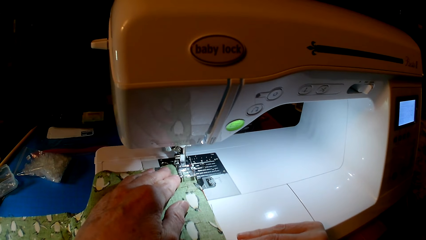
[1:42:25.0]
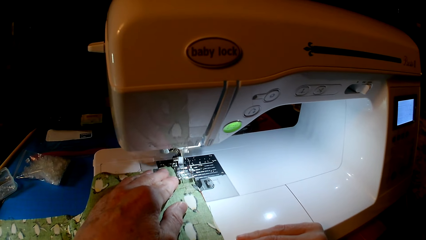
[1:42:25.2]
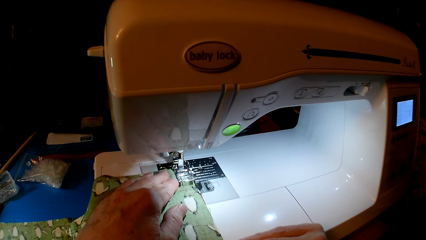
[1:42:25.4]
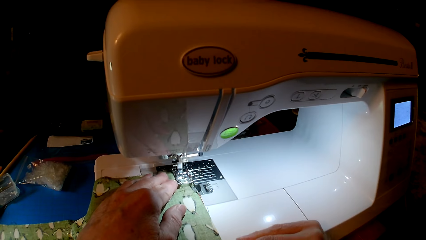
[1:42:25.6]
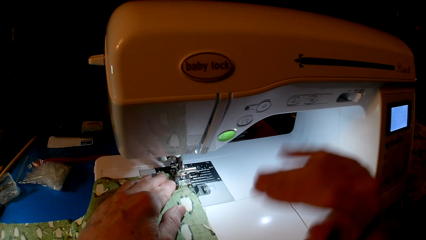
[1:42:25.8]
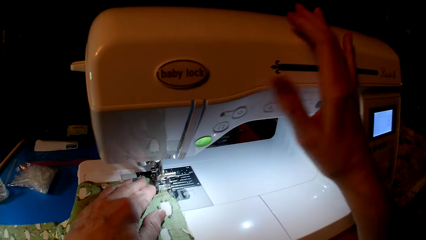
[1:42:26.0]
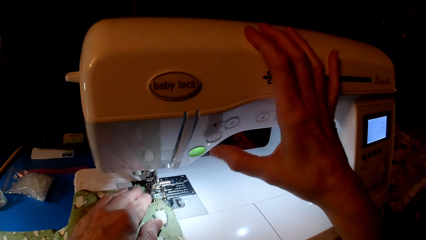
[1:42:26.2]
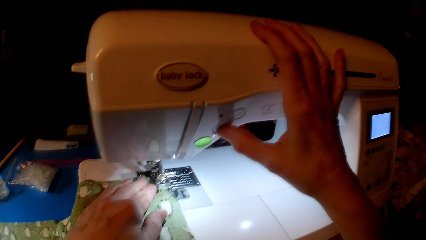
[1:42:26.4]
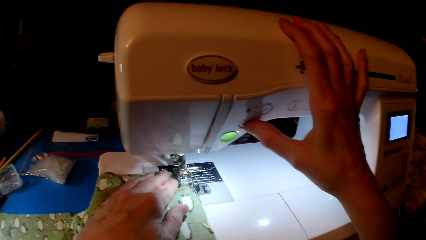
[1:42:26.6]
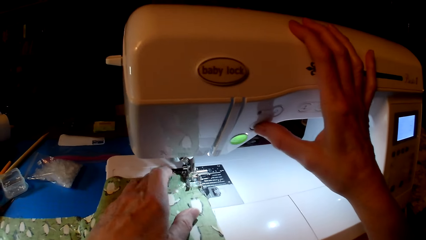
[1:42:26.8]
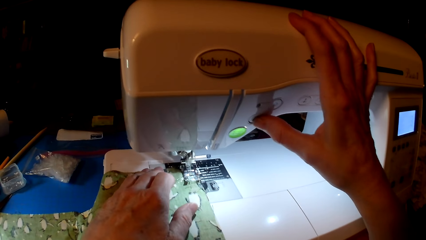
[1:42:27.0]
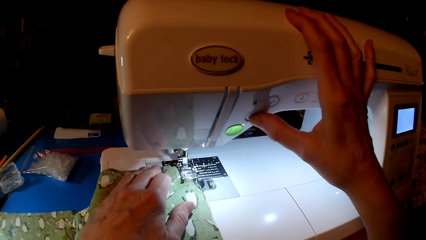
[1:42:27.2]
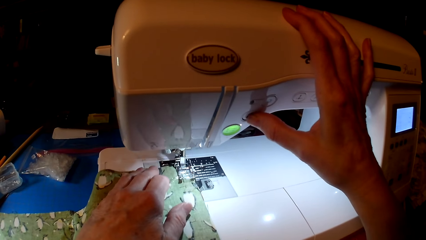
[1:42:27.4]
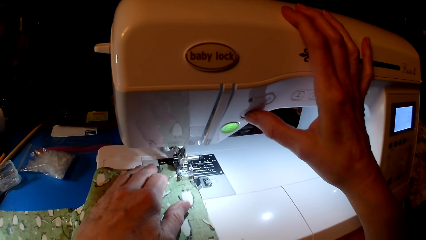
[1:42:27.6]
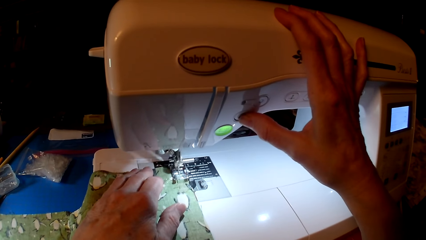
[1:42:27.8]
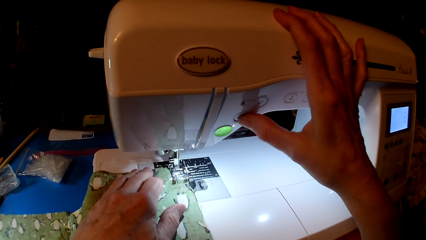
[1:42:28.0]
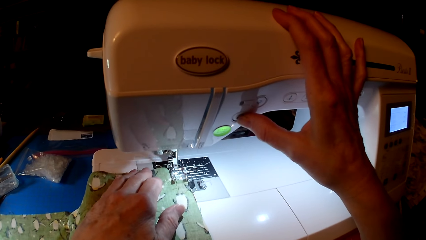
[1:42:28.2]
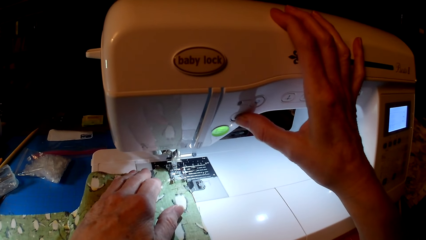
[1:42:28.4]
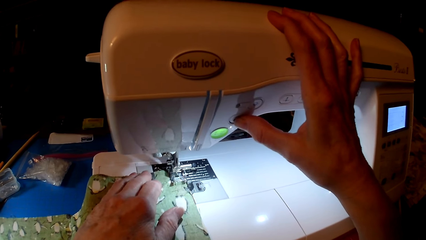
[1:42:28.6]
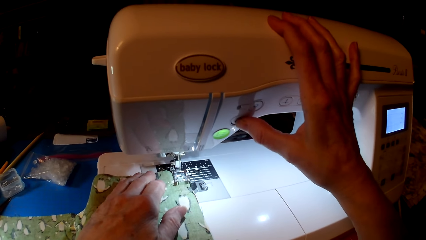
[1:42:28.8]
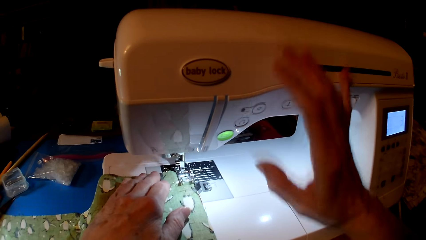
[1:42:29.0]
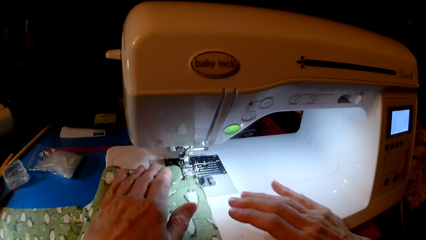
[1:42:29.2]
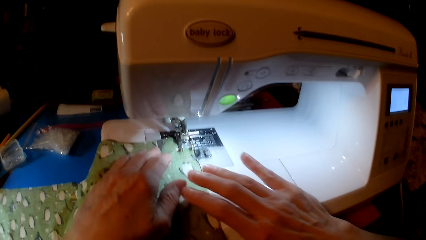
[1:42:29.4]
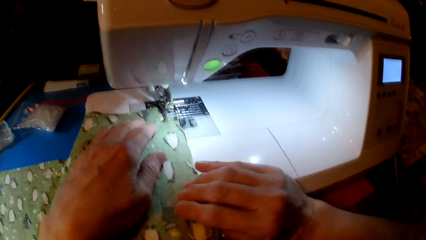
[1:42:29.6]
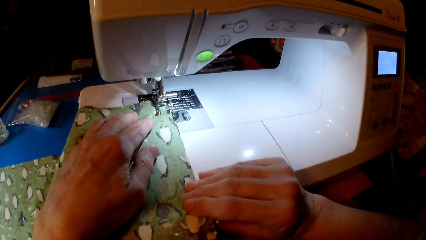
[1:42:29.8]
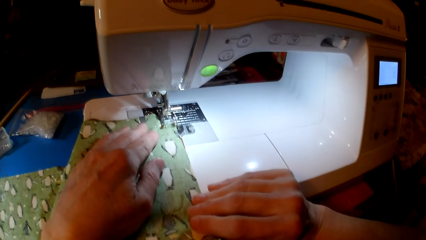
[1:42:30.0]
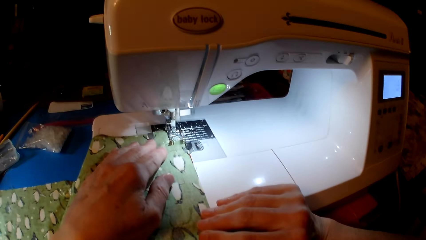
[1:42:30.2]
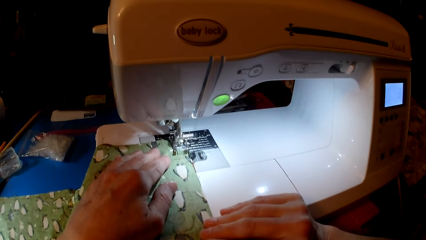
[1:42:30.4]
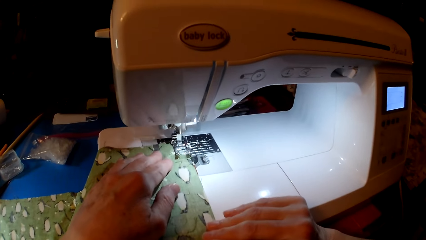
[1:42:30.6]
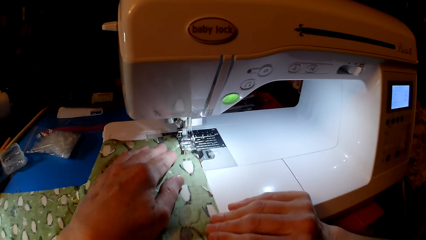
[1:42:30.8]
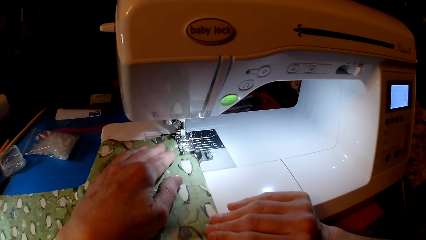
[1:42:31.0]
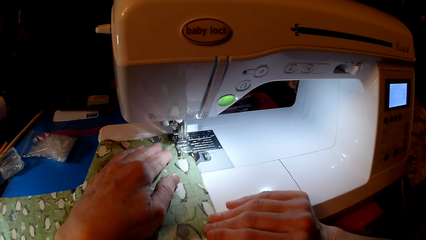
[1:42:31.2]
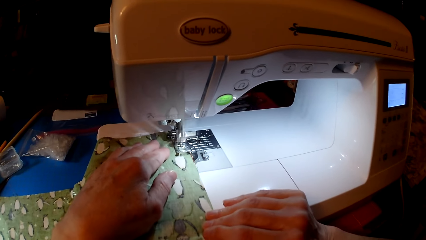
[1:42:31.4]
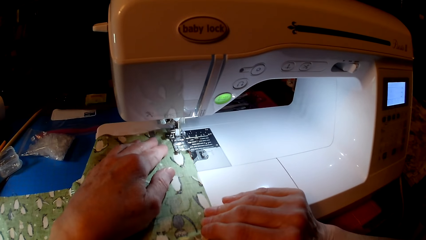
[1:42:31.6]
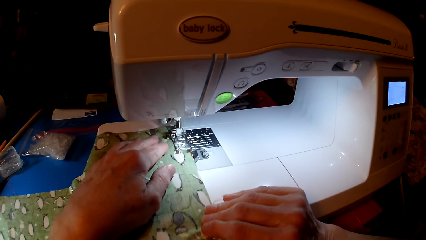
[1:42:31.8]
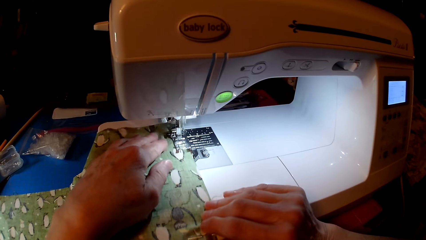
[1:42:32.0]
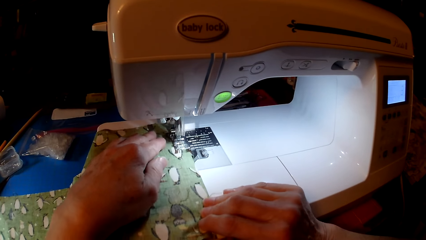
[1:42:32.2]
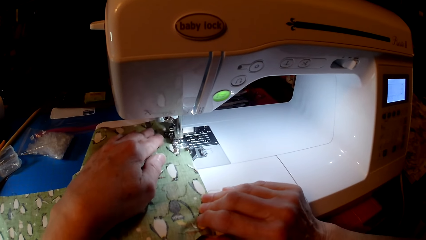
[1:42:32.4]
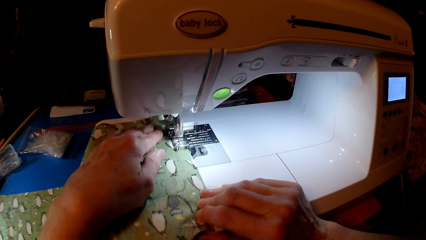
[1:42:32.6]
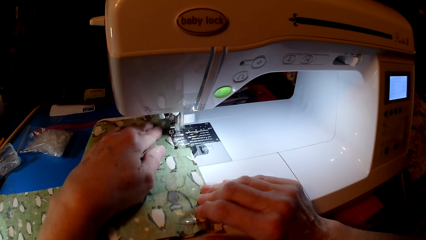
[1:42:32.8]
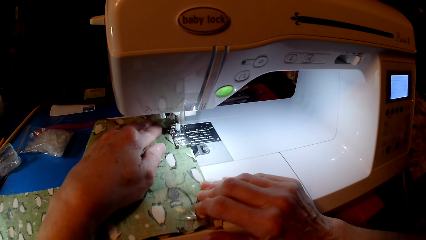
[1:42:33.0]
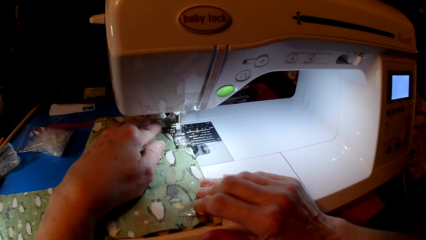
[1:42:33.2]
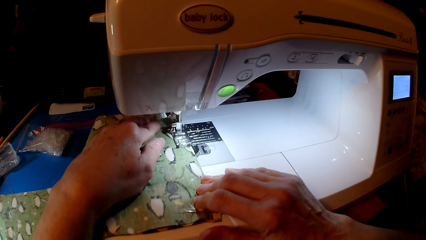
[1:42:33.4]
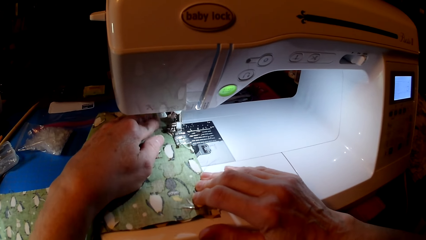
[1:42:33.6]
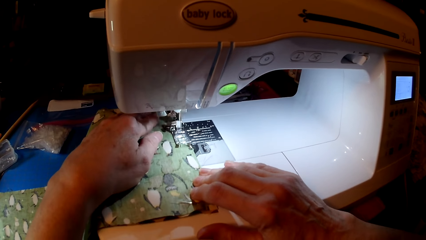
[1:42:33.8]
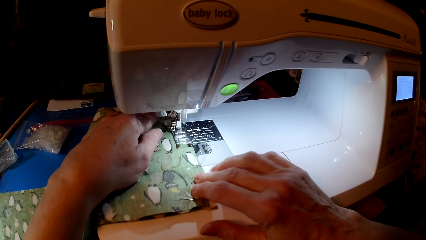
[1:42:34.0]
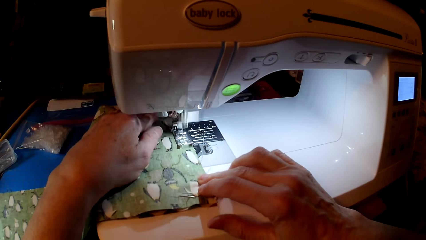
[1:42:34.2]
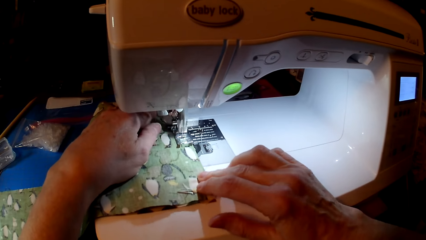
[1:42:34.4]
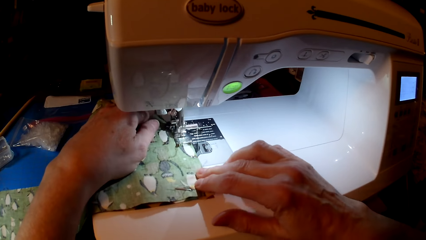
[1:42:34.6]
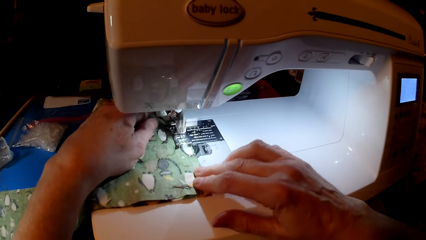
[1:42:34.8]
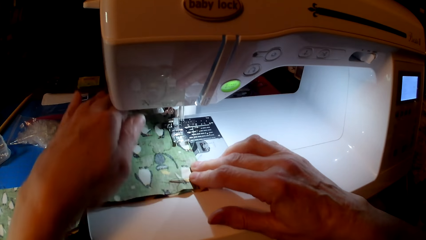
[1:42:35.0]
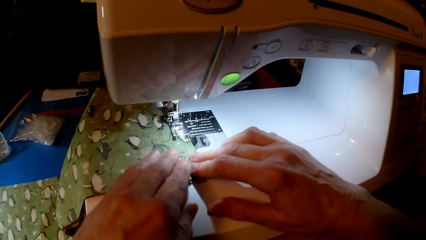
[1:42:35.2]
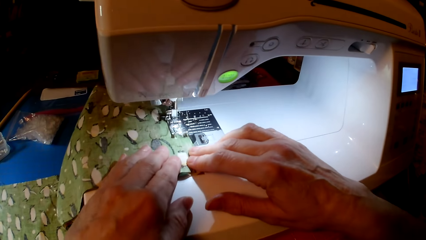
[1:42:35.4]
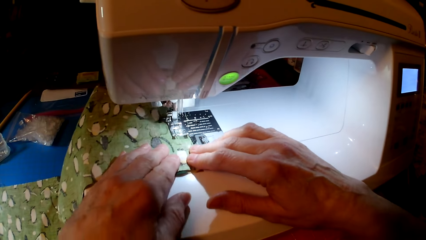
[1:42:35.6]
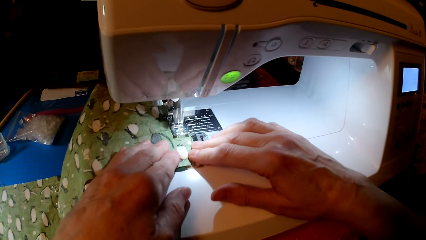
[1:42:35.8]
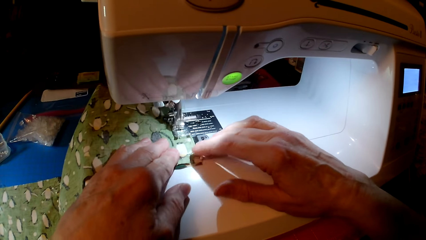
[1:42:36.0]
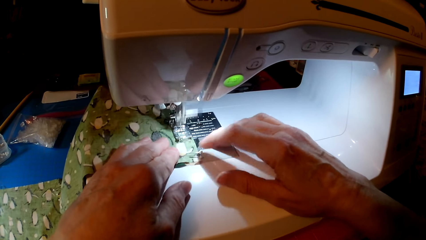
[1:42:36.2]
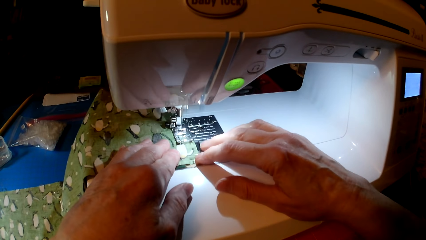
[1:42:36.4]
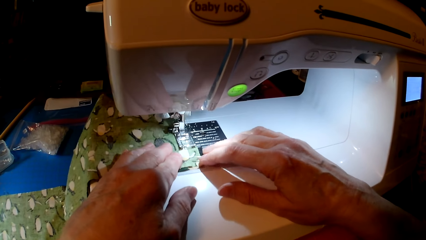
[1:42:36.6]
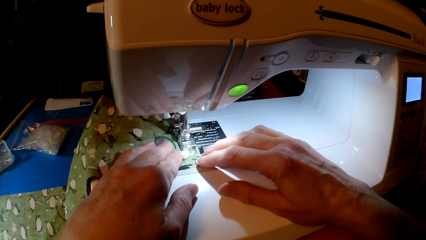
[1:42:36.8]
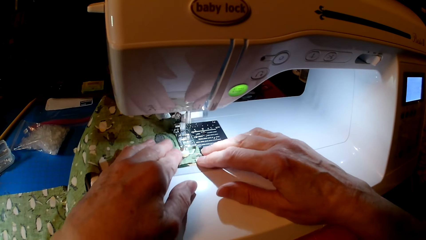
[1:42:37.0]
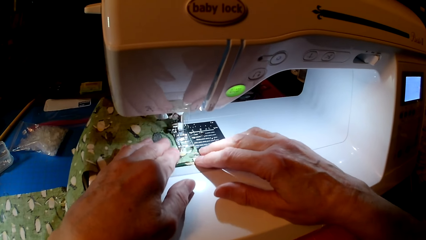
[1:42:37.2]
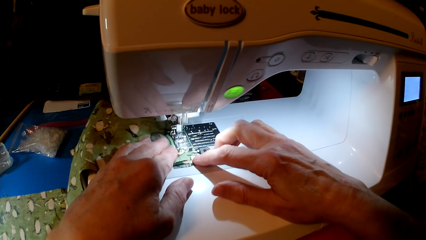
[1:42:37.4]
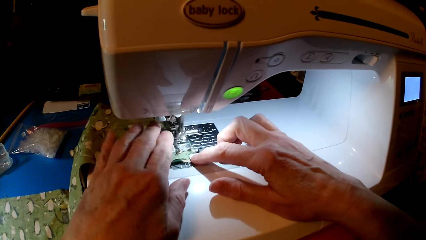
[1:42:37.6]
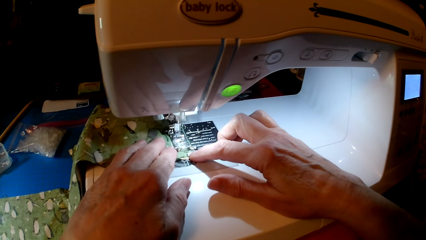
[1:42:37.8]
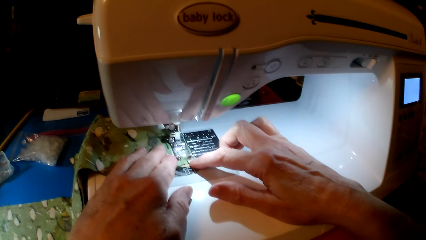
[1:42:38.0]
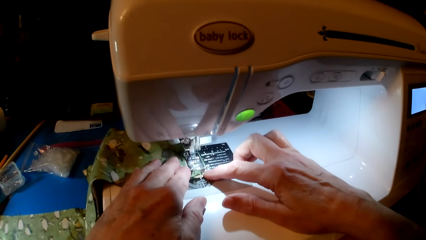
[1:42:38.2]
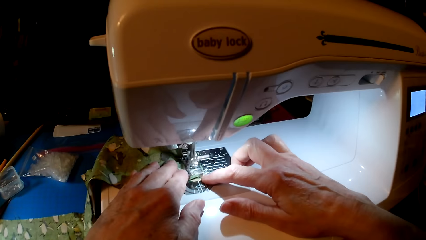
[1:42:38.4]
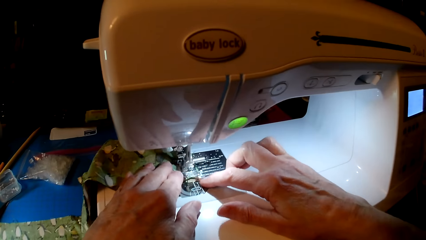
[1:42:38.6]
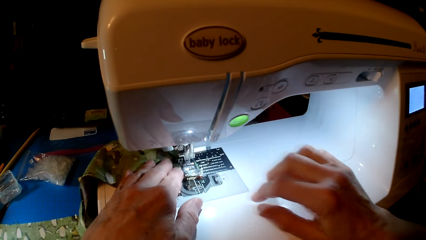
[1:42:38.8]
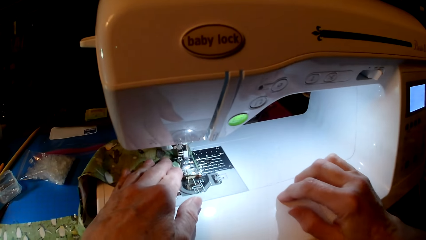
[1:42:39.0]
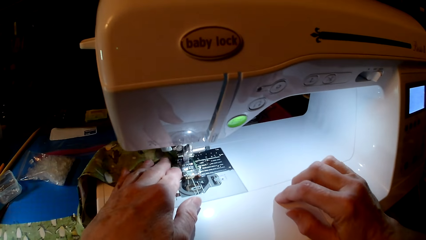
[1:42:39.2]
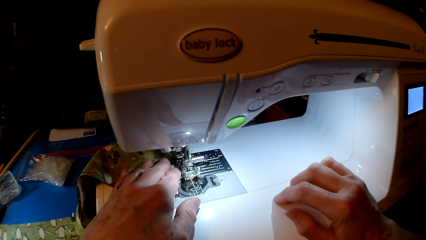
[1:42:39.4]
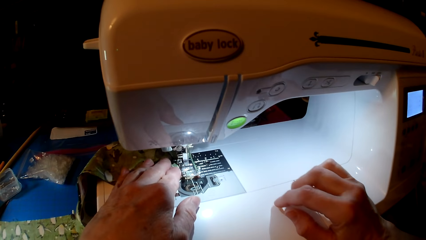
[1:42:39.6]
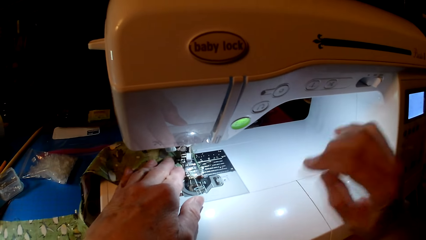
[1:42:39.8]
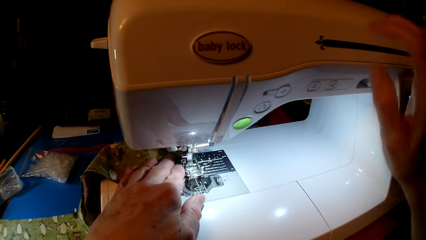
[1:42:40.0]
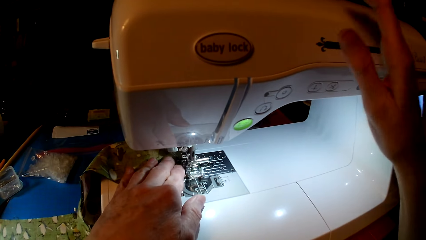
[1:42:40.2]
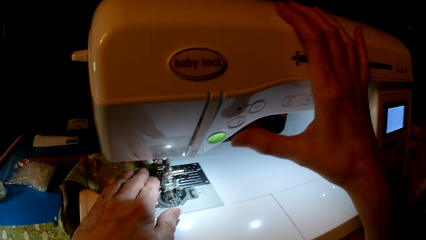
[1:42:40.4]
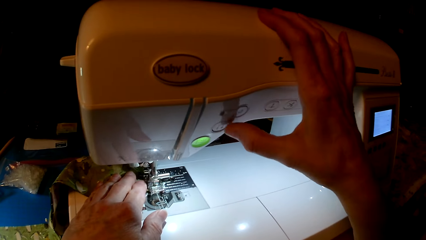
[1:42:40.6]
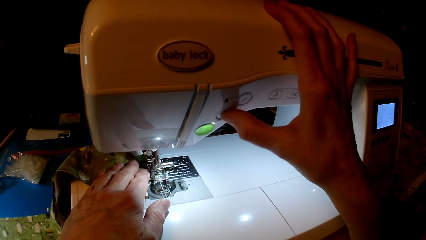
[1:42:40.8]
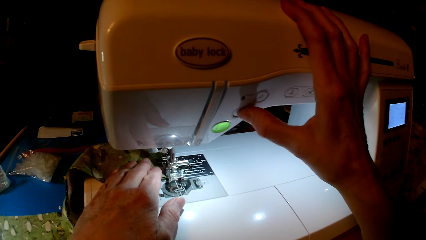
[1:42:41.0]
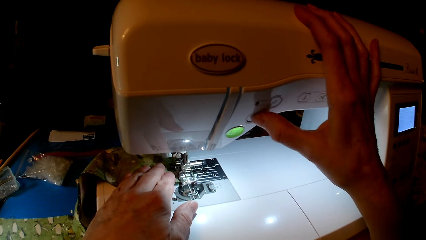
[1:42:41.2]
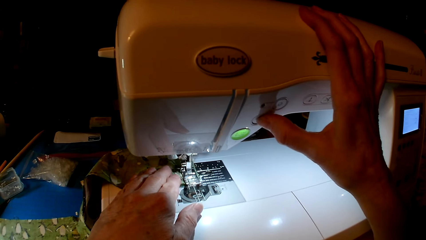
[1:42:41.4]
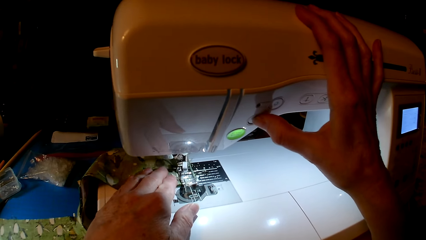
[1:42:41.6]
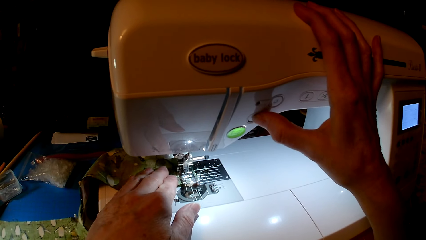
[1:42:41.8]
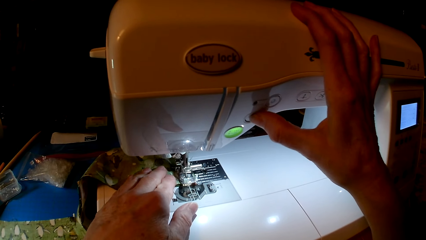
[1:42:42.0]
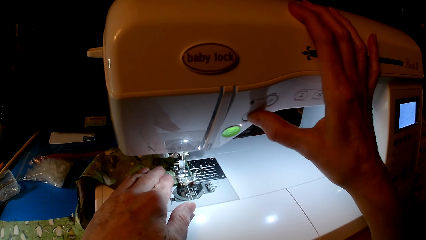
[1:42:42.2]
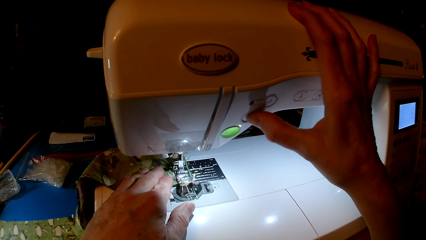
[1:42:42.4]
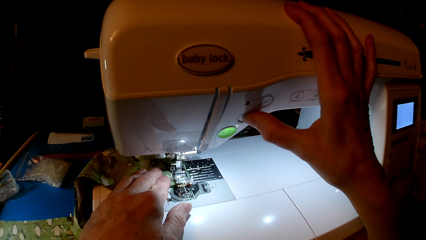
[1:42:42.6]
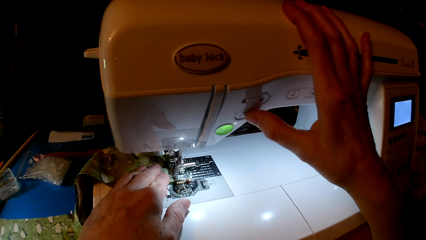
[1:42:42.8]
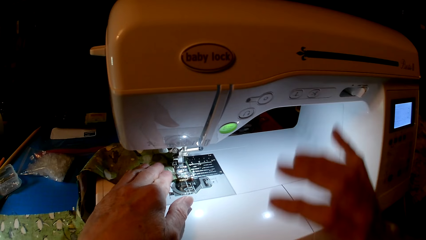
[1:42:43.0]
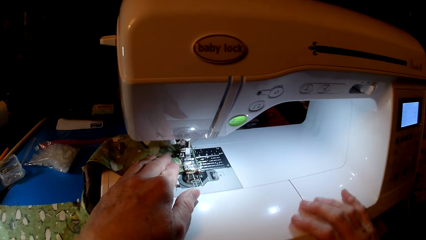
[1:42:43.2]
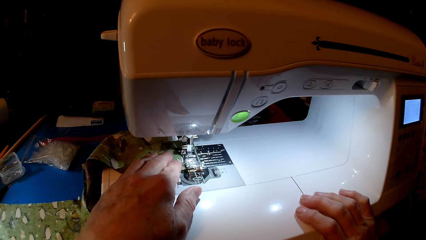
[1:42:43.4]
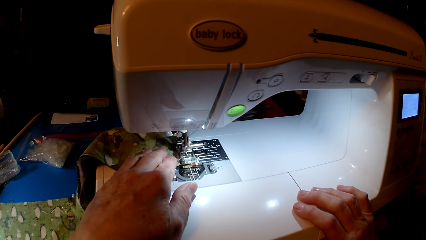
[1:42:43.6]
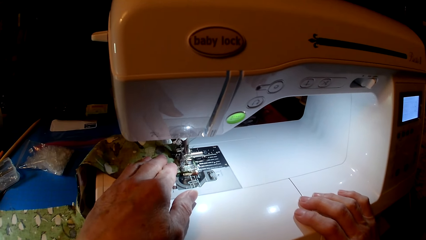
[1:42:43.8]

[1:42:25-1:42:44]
The camera wearer sews the cloth, presses the sewing machine, sews the cloth and presses the sewing machine.
